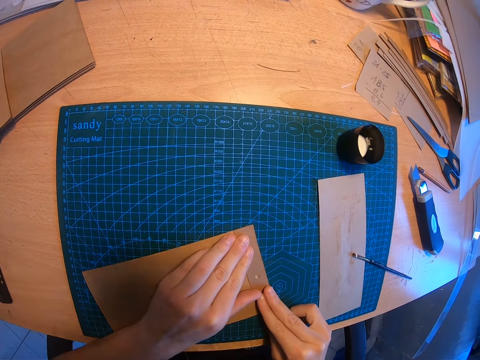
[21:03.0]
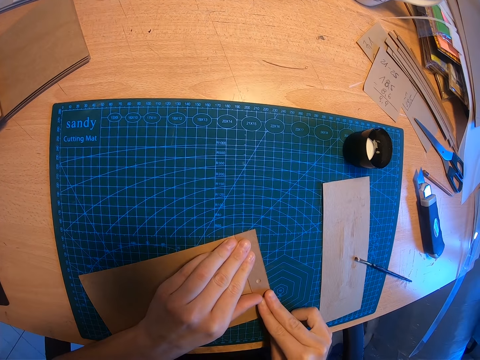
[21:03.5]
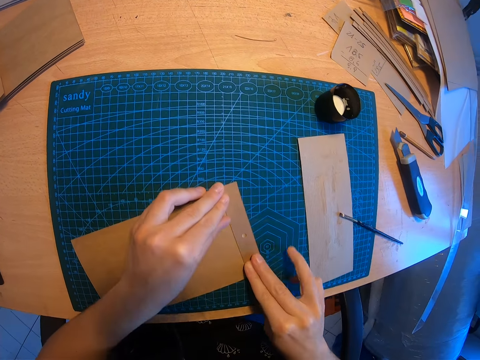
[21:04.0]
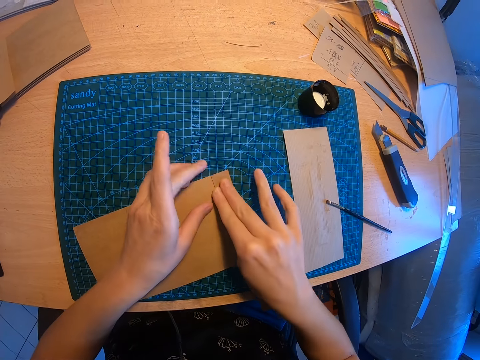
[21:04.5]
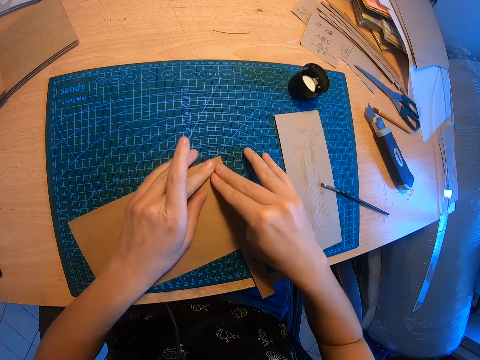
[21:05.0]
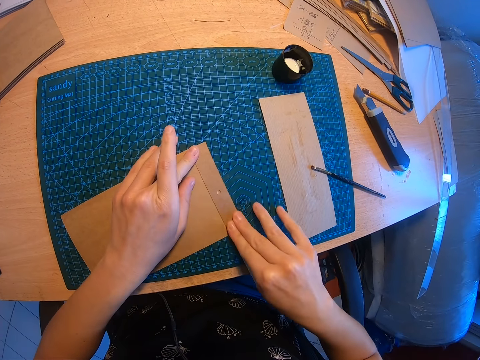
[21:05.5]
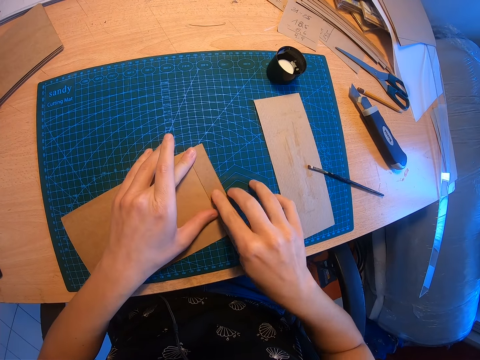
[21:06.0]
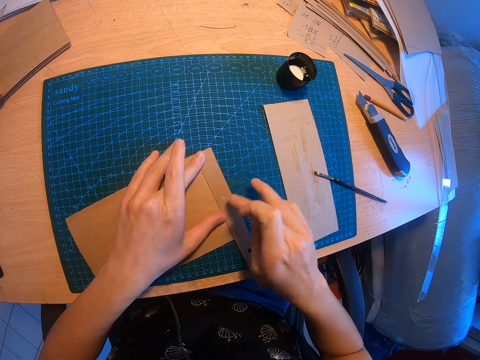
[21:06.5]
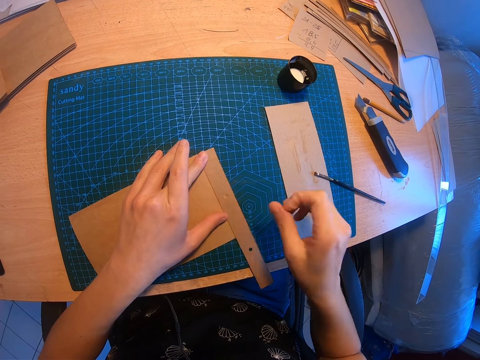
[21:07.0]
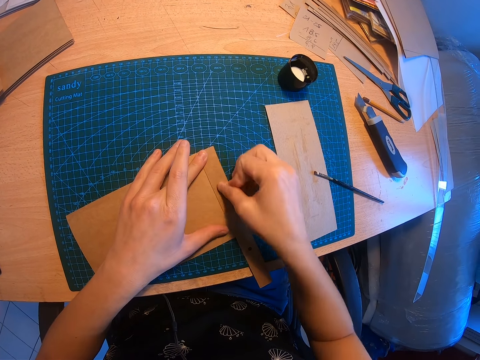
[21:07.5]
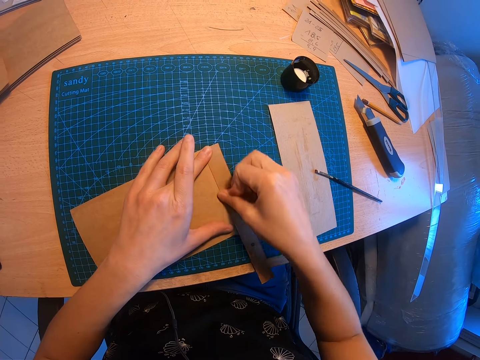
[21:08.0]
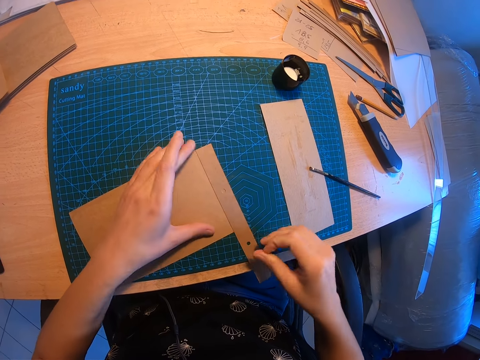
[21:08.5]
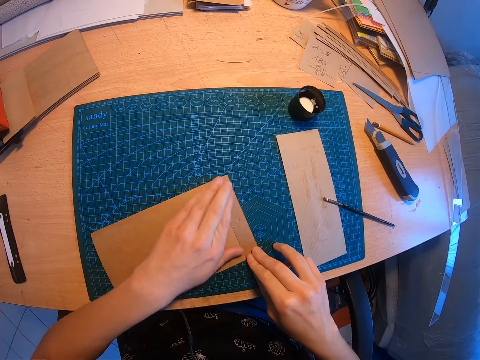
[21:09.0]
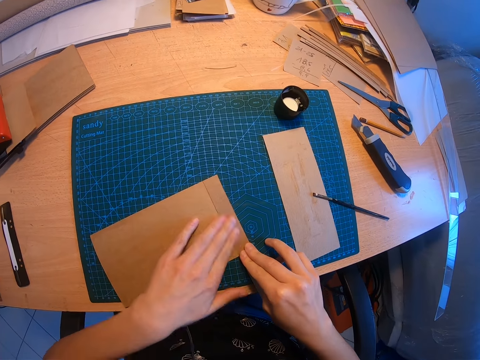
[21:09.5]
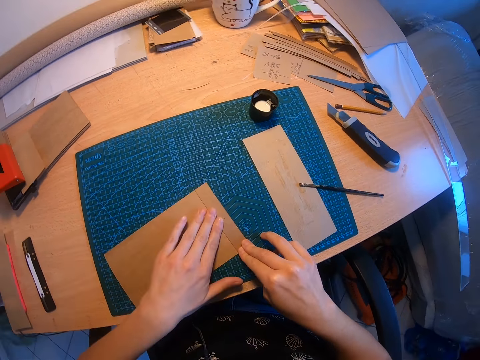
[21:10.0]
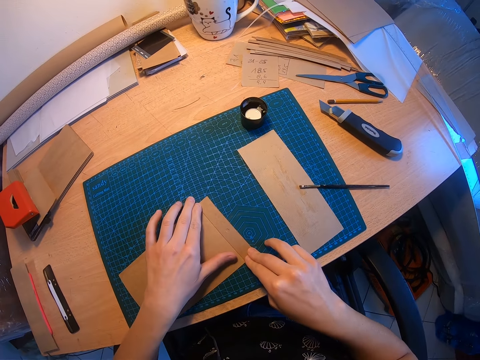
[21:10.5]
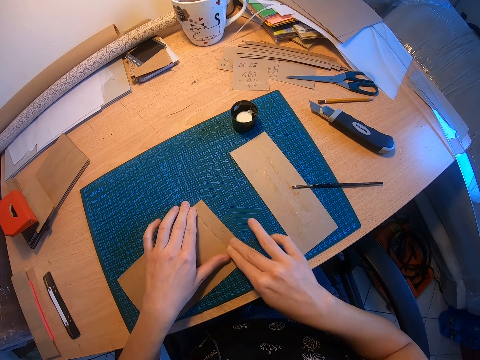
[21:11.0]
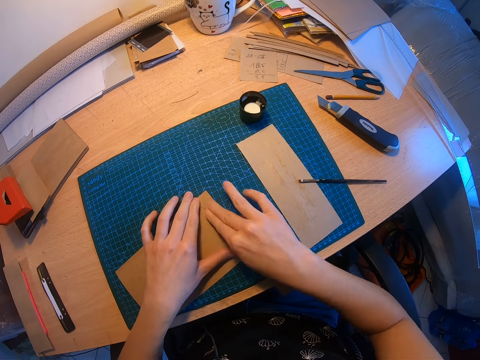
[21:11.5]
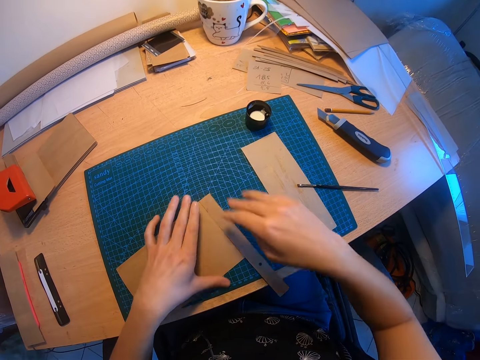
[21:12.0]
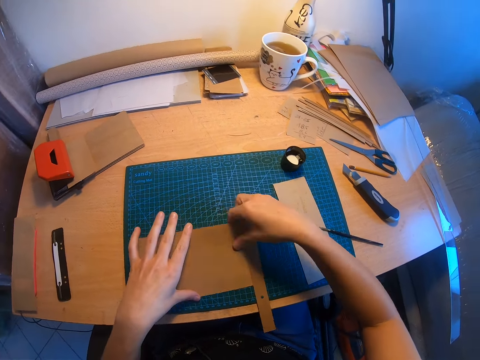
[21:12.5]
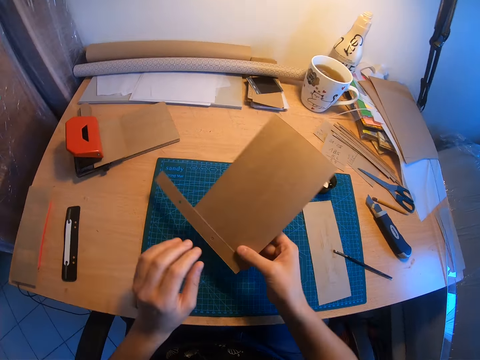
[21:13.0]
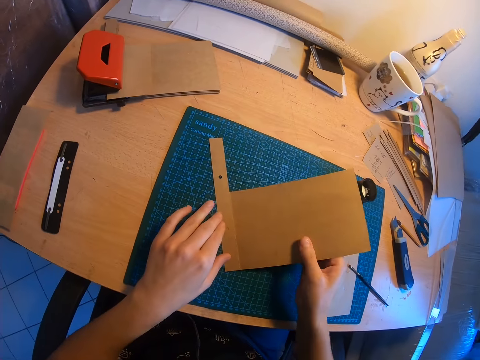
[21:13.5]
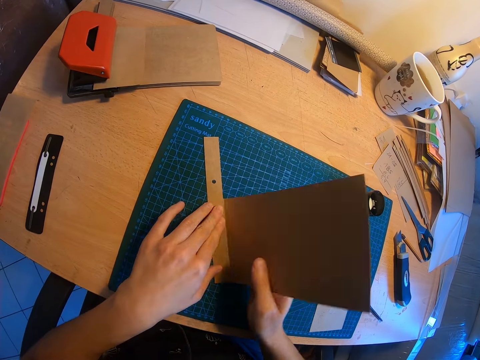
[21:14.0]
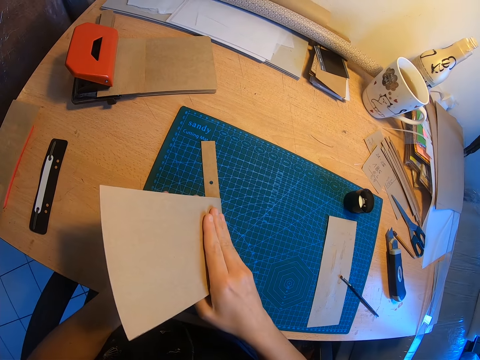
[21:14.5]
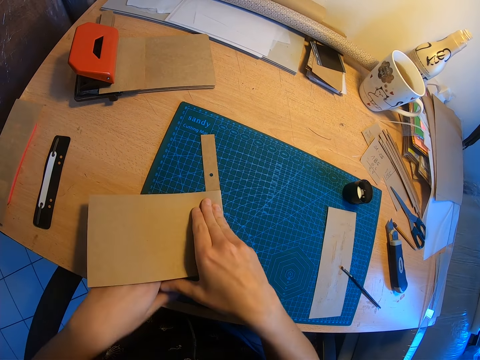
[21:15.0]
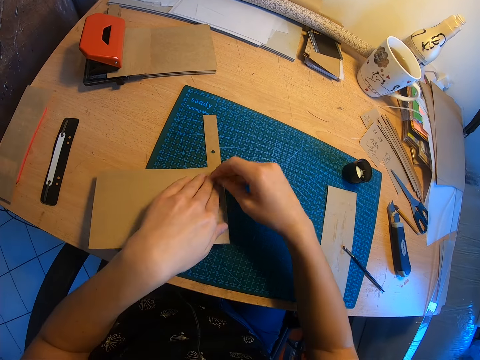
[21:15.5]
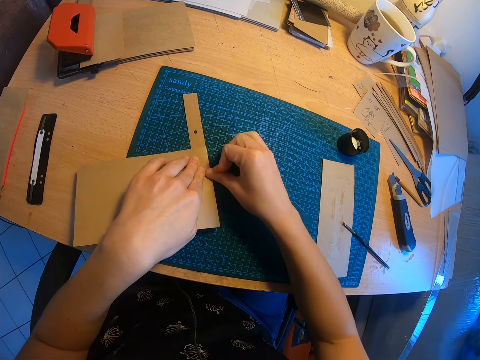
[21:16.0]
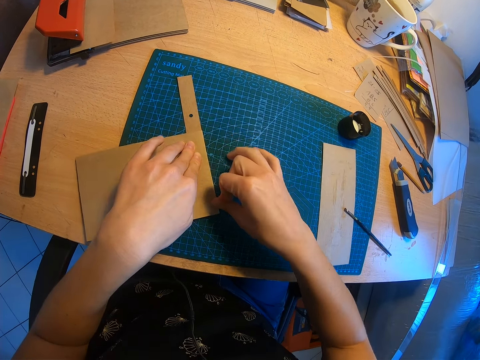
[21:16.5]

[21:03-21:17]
The camera wearer turns the piece of brown paper. They grab the manila paper. They fold the piece of brown paper. They straighten the manila paper.

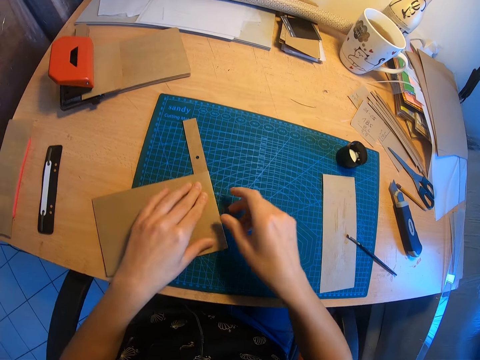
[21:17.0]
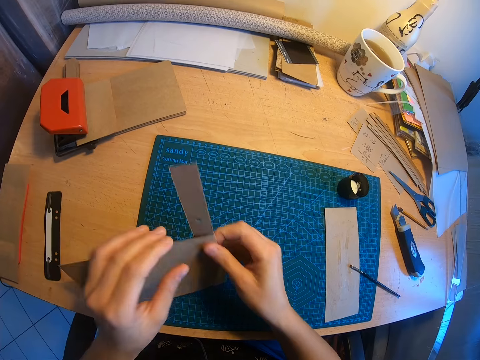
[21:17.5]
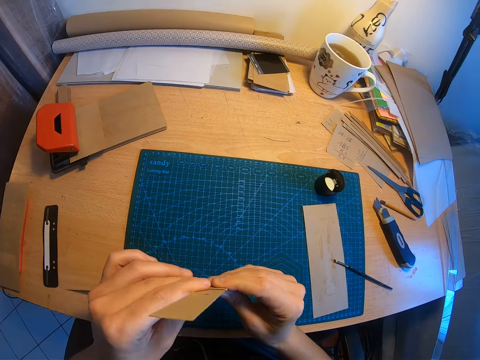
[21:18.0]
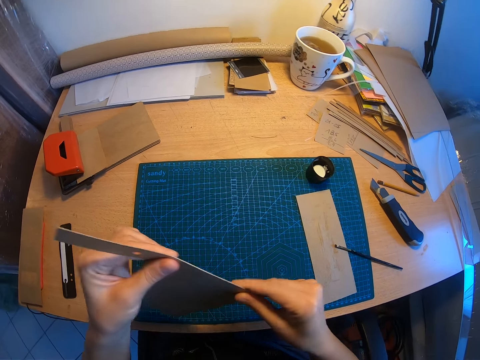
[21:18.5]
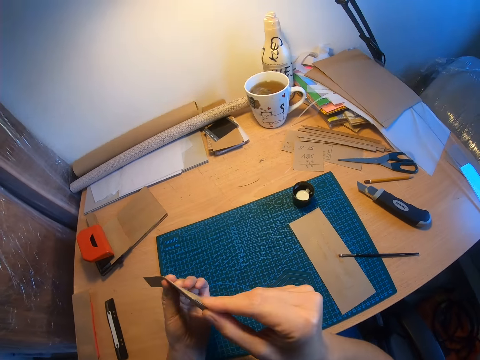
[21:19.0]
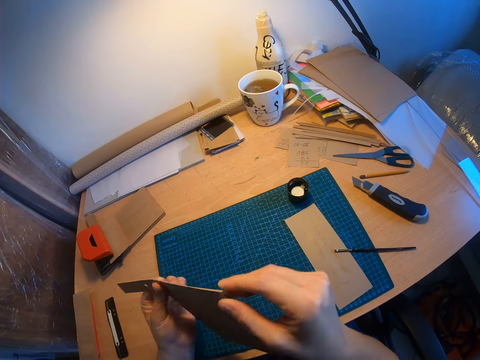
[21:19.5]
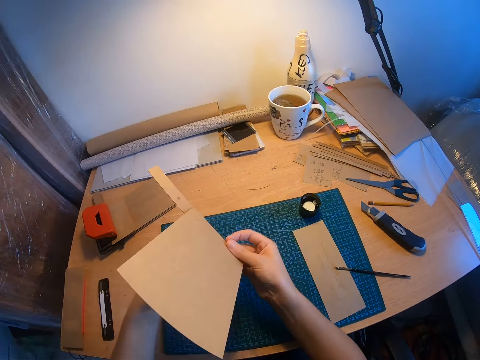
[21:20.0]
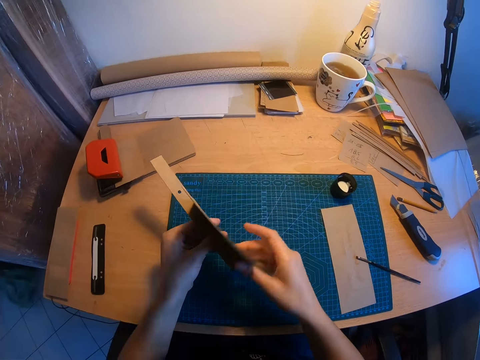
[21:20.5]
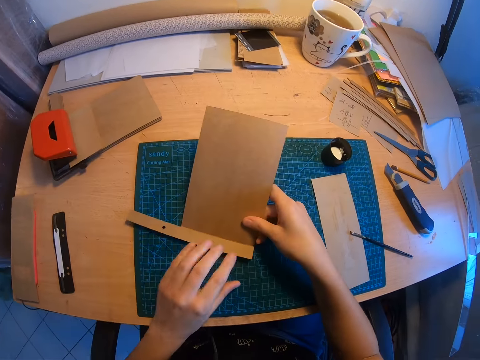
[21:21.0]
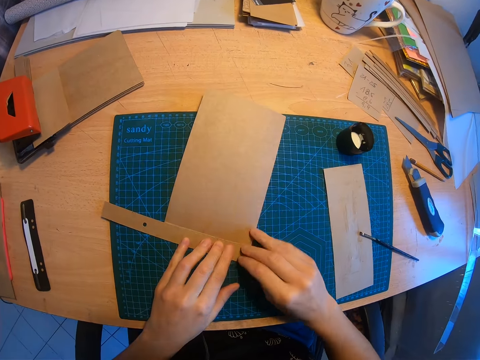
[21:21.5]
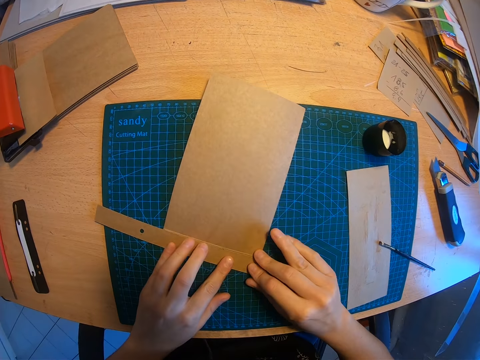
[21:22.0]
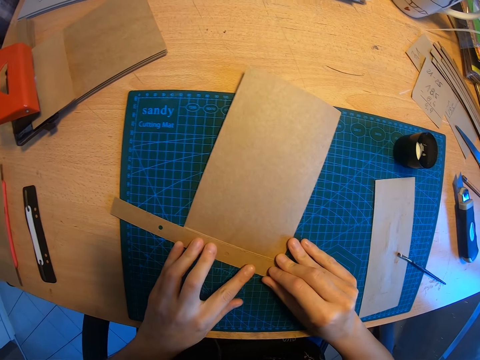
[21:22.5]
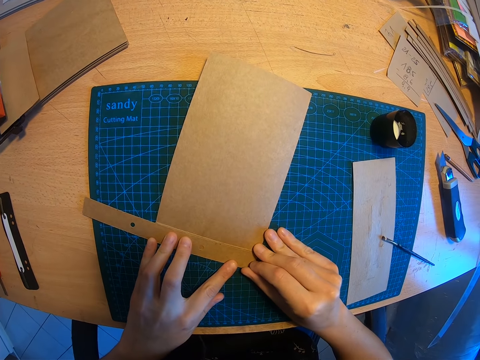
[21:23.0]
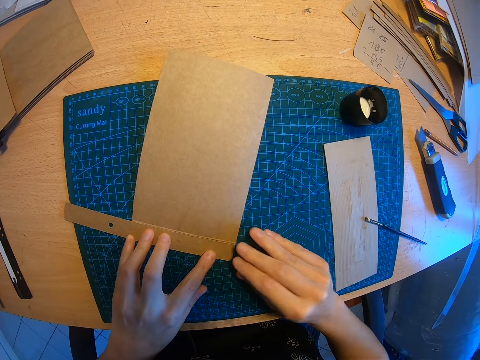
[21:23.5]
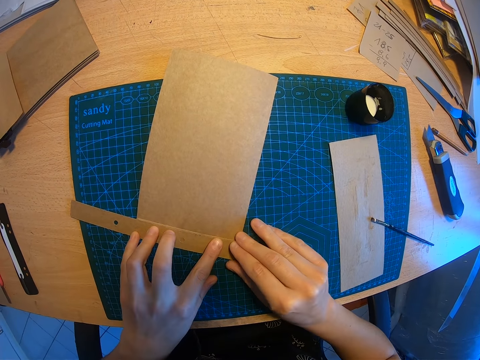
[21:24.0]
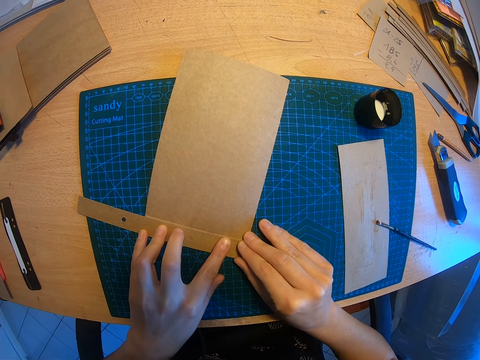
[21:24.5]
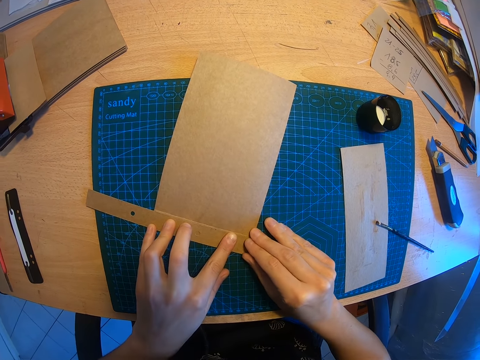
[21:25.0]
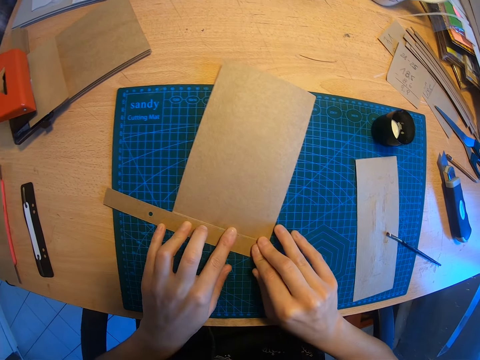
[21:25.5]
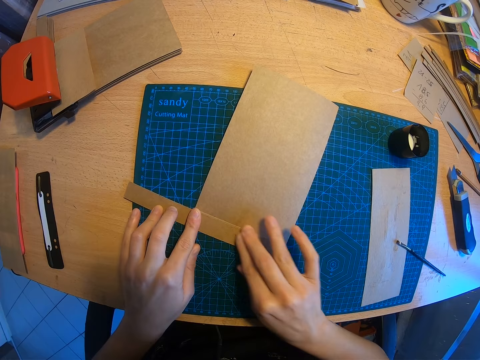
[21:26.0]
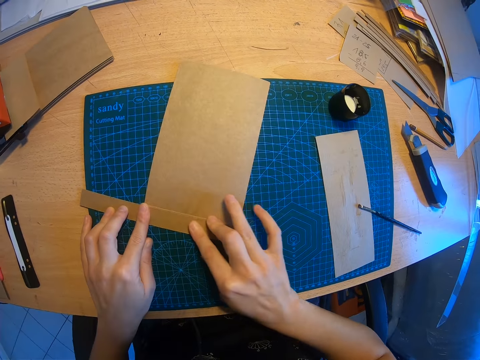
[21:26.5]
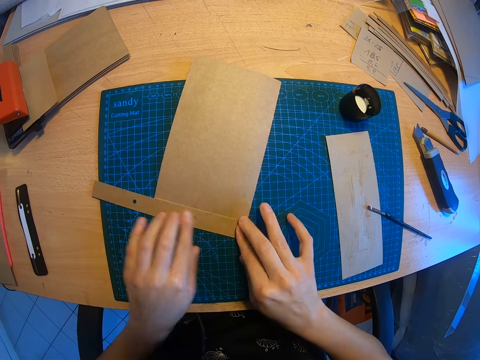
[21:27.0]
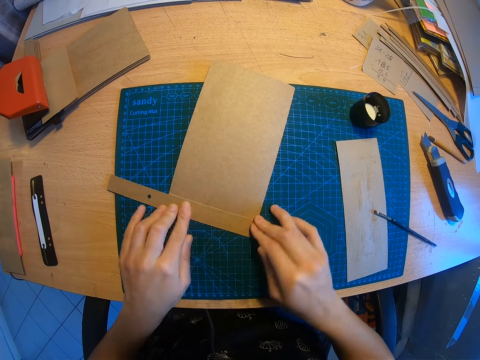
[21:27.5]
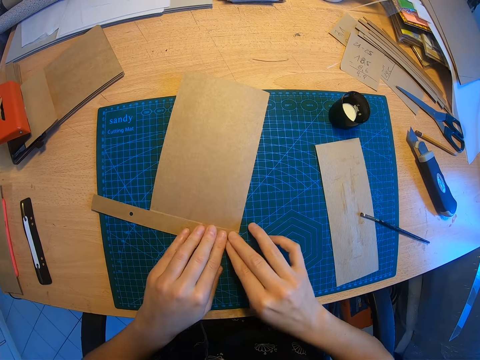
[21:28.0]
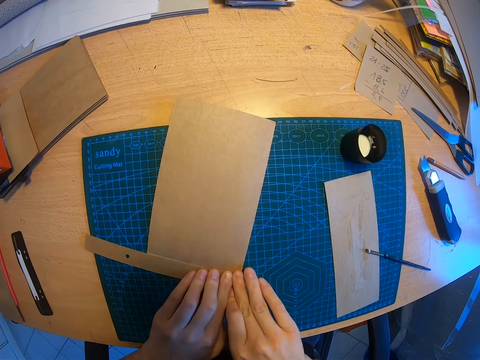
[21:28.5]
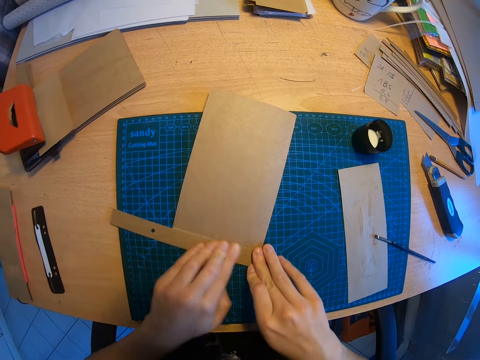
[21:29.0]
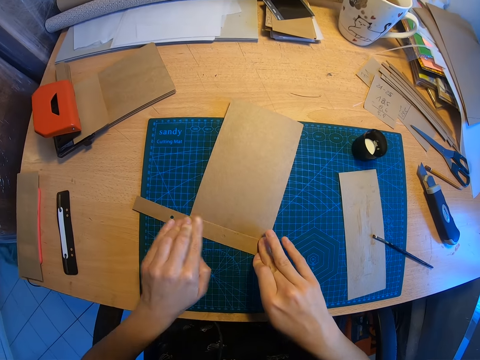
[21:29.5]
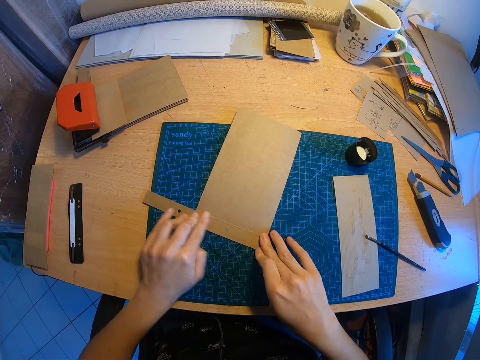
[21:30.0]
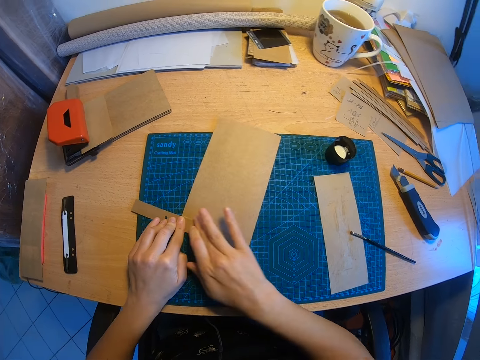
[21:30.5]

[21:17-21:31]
The camera wearer picks up the piece of brown paper or manila paper from the desk. They smoothen the edge of the piece of brown paper. They look at the manila paper. They turn the piece of brown paper. They unfold the manila paper. They drop the piece of brown paper on the desk. They adjust the edge of the piece of brown paper. They press down the piece of manila paper. They smoothen the edge of the piece of brown paper.
